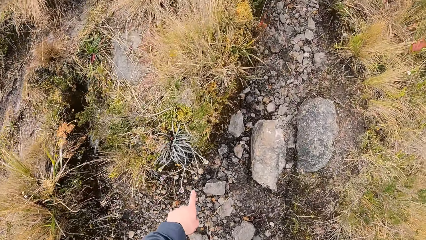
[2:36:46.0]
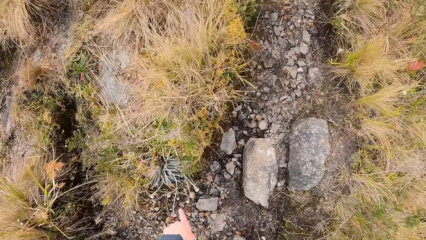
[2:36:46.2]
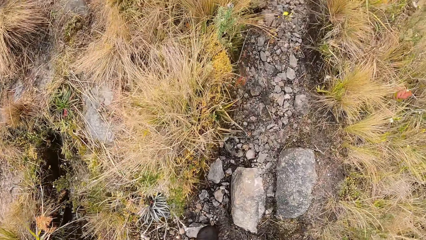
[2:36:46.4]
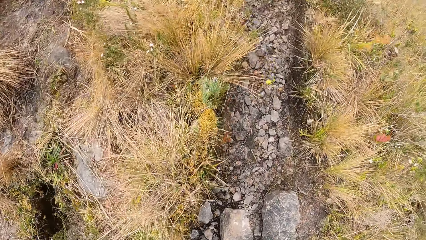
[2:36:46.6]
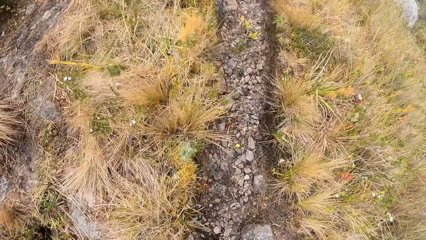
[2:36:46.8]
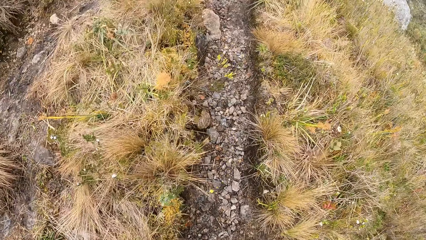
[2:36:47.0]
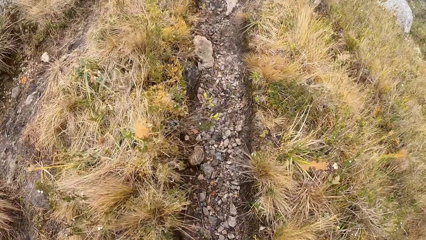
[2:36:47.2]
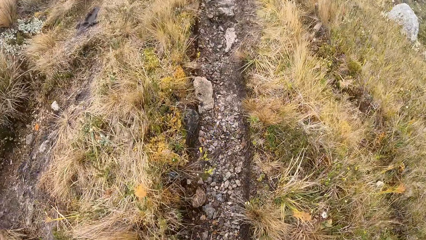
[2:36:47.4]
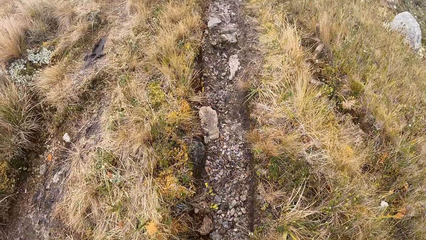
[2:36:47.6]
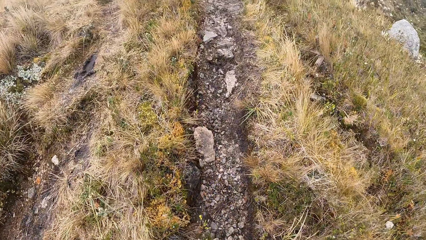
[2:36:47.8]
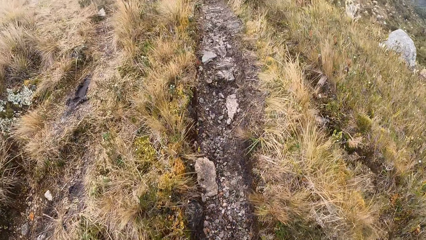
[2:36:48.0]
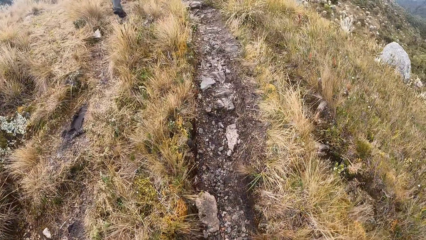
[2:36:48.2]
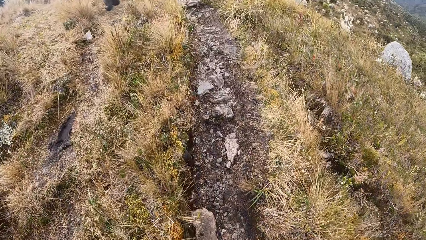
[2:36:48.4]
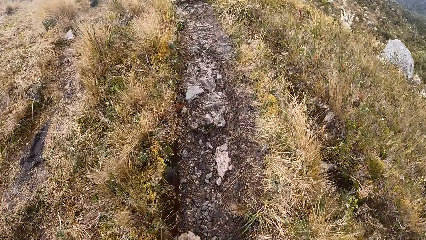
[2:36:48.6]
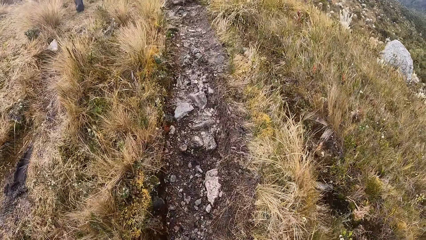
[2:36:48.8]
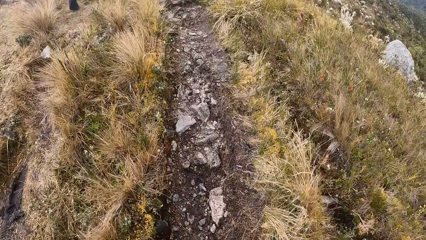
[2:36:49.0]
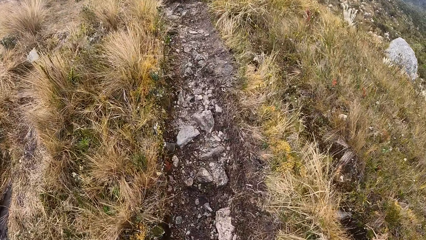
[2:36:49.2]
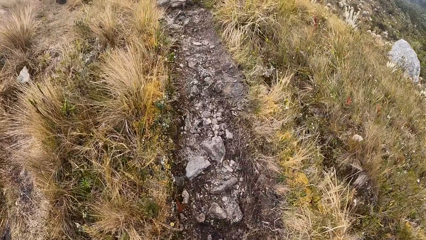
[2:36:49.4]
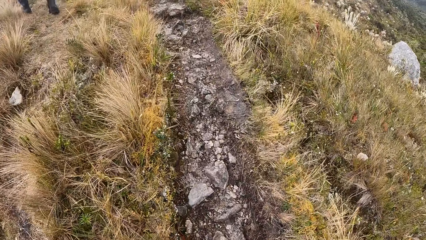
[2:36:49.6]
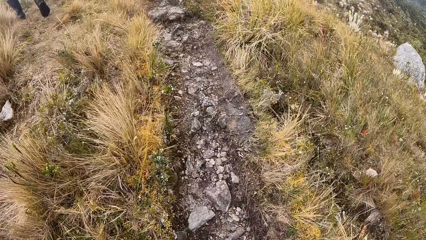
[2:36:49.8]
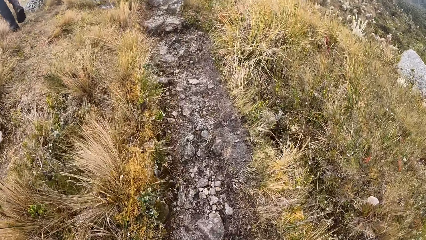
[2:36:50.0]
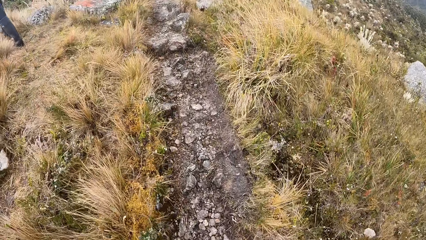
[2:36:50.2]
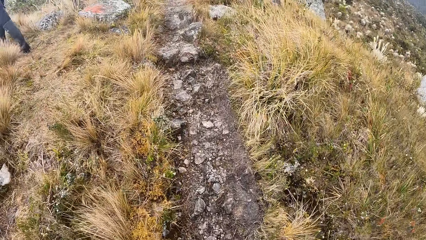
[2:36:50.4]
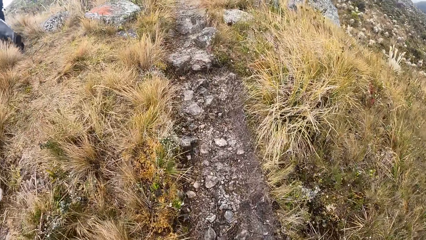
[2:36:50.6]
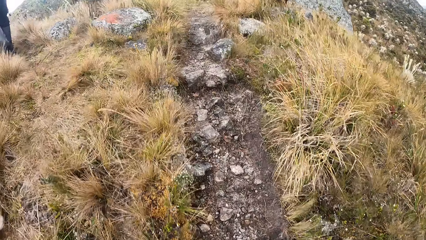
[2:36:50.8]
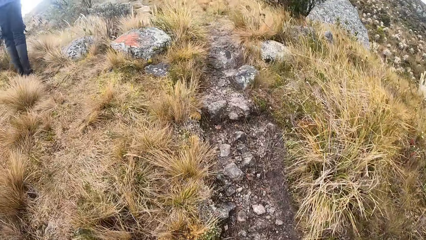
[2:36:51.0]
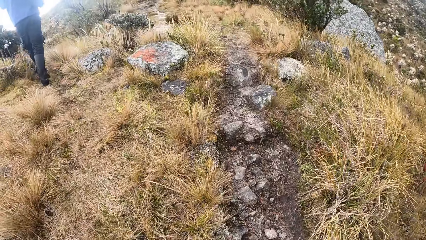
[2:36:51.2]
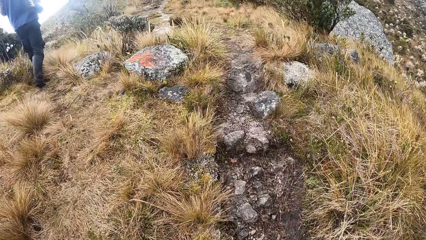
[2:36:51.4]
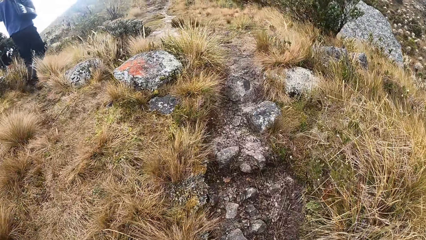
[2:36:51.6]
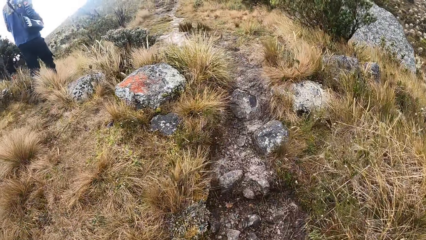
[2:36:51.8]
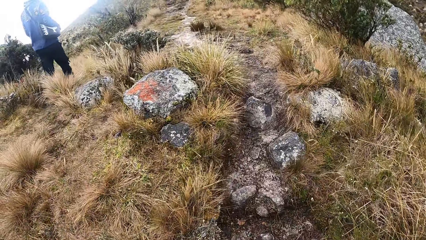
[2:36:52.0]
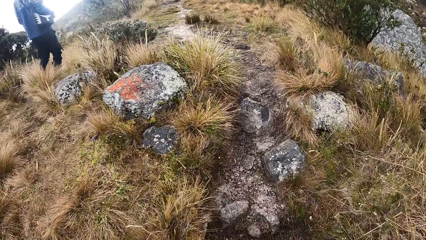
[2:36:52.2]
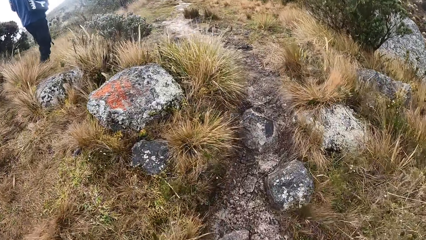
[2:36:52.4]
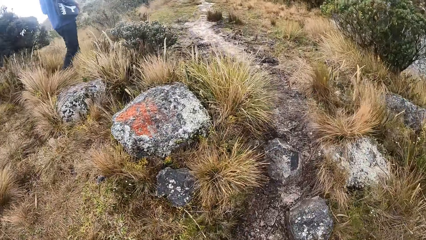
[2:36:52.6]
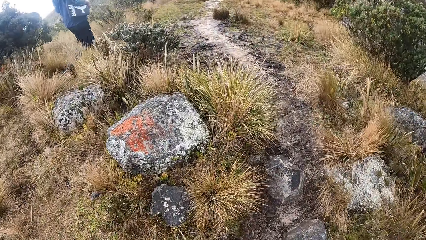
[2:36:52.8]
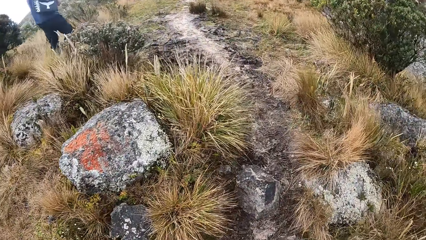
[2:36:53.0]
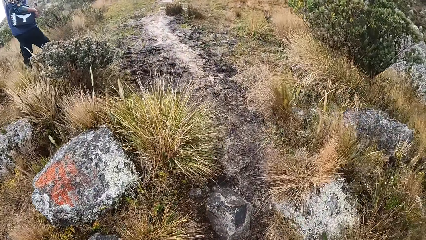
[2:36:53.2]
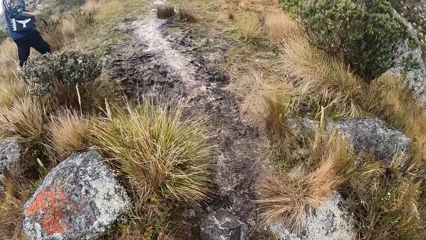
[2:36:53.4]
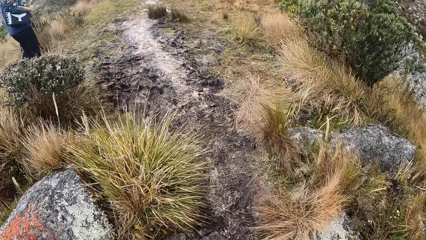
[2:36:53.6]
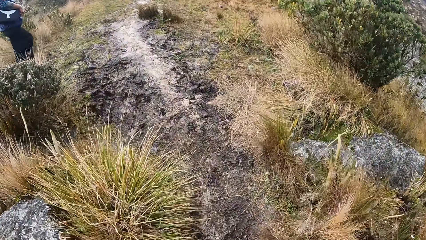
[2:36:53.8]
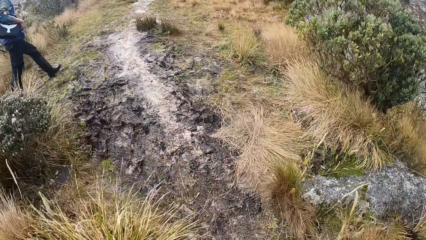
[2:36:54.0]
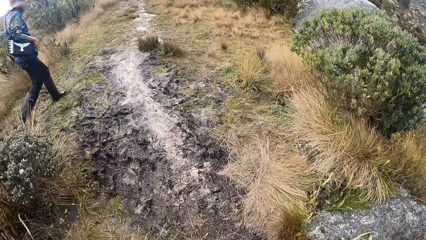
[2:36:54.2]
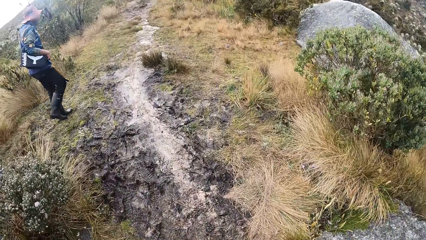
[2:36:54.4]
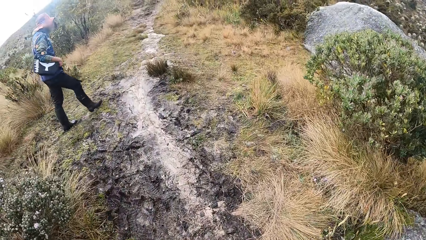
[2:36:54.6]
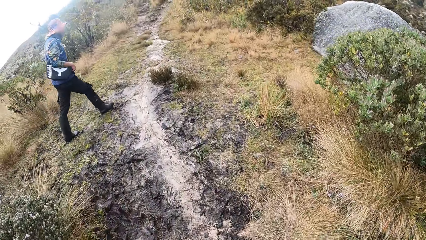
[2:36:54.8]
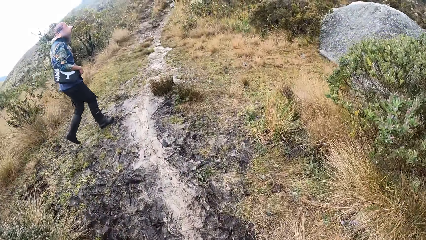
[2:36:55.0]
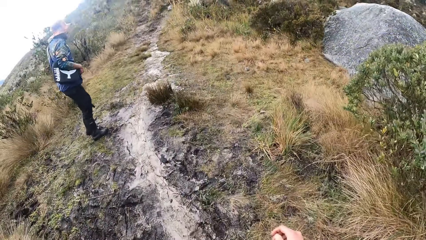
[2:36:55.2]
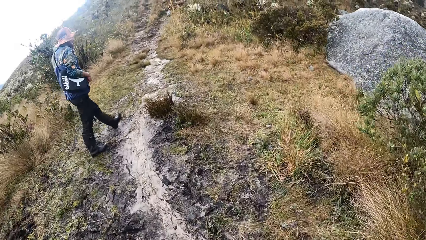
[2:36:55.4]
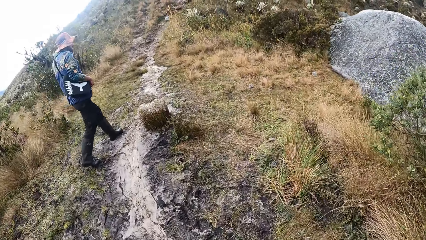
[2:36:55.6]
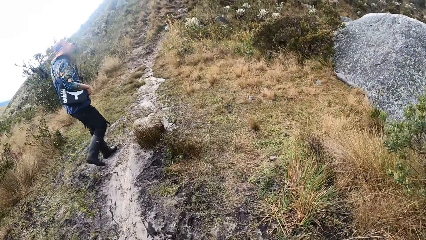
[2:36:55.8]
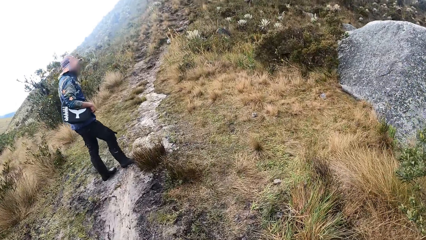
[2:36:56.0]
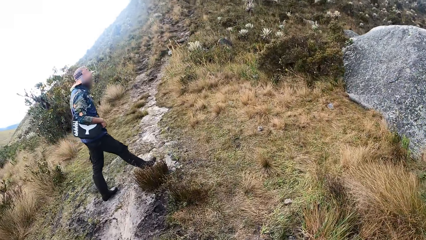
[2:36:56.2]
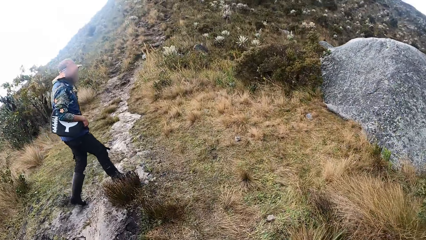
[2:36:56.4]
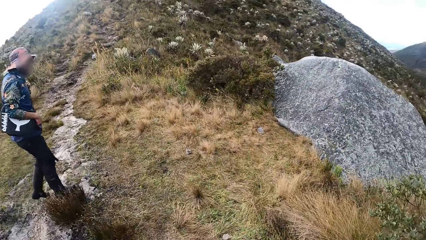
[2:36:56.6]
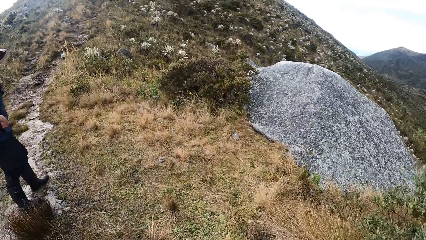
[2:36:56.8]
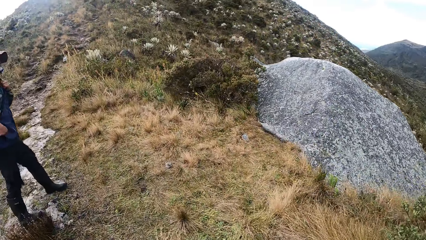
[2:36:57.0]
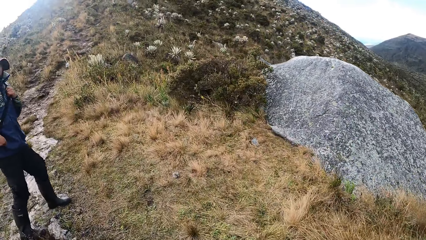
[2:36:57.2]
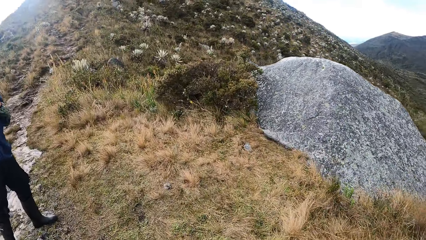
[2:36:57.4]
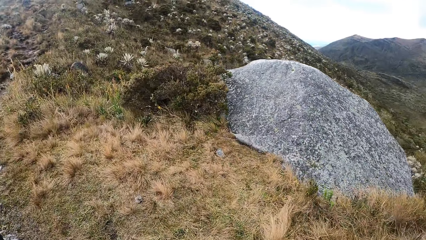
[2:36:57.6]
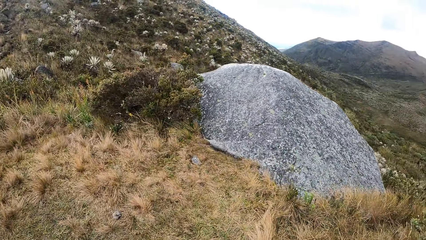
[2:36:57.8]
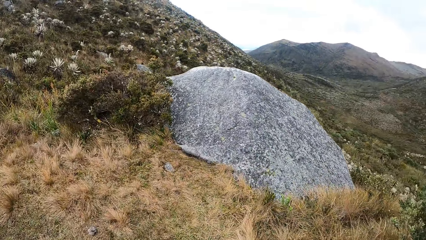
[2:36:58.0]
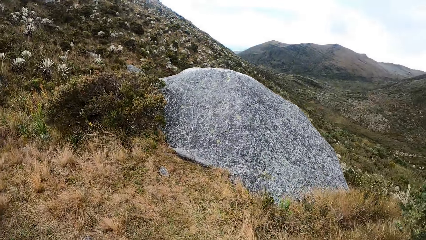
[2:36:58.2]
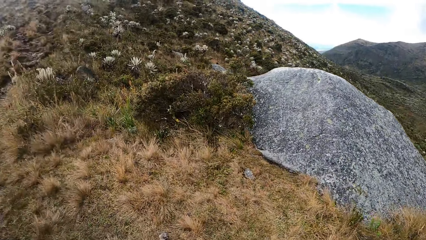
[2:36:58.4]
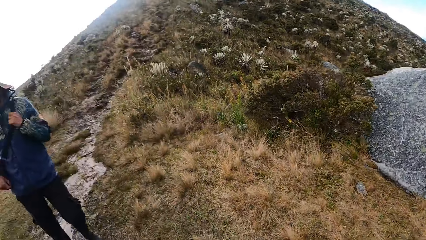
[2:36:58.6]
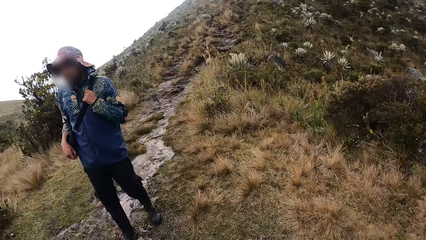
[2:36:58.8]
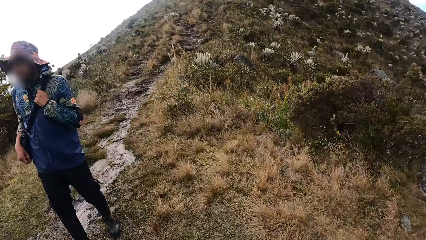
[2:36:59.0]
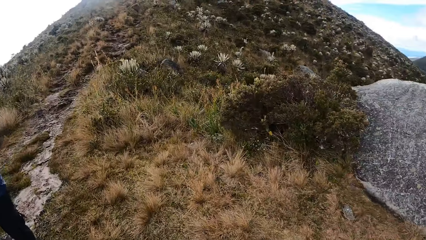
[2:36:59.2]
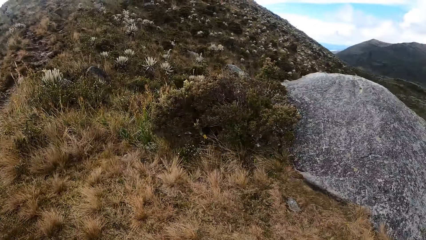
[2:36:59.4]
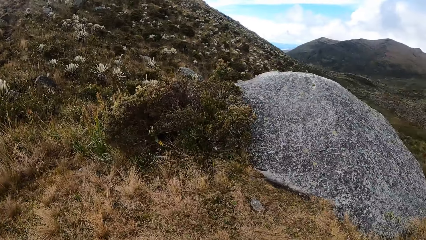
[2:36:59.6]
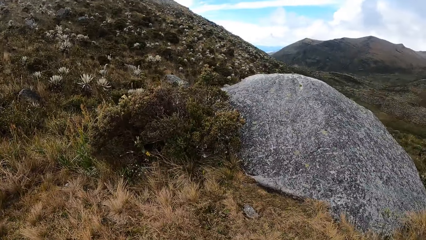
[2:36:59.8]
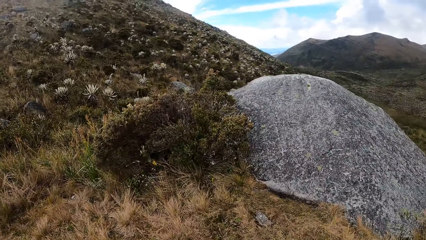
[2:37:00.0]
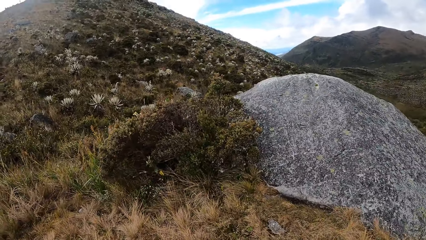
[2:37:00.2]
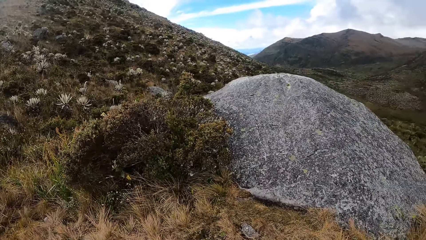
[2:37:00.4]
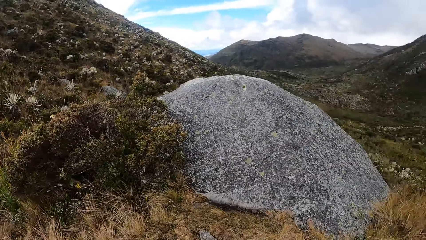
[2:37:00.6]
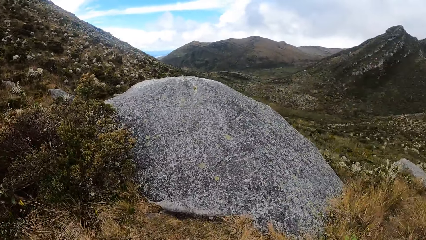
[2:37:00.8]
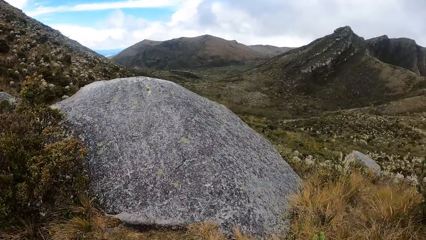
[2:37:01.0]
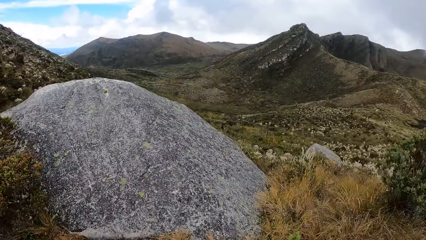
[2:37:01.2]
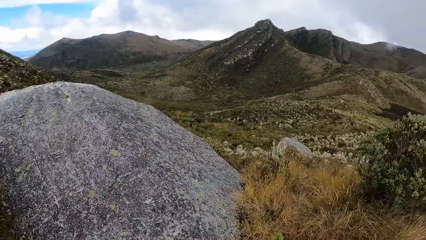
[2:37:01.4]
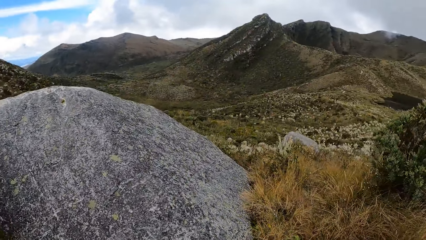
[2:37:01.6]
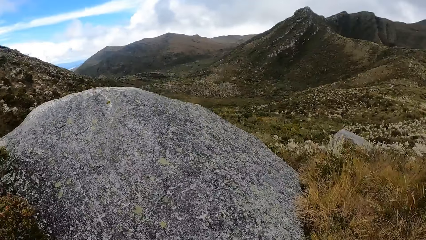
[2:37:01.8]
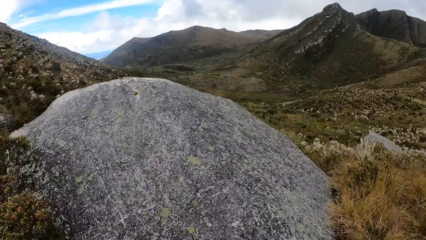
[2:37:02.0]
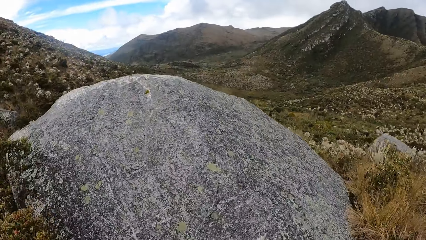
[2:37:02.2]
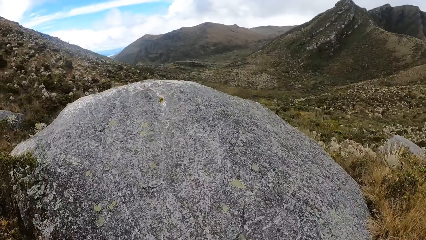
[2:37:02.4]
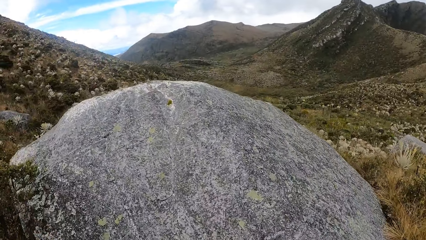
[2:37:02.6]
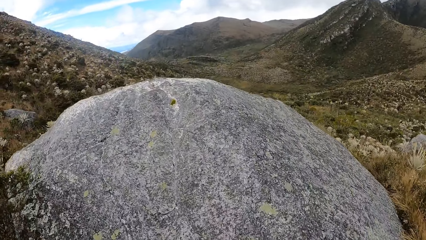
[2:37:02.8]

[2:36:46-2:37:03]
The camera wearer points her left finger to a plant on the ground. She looks around.
